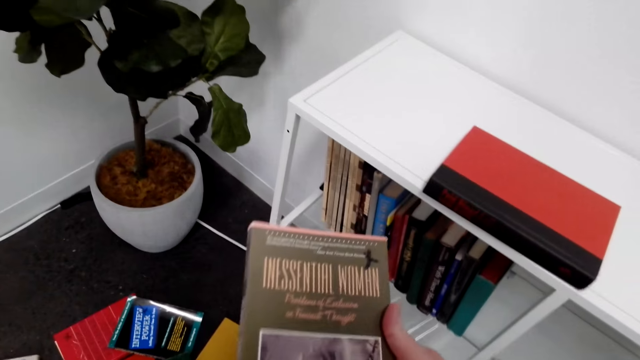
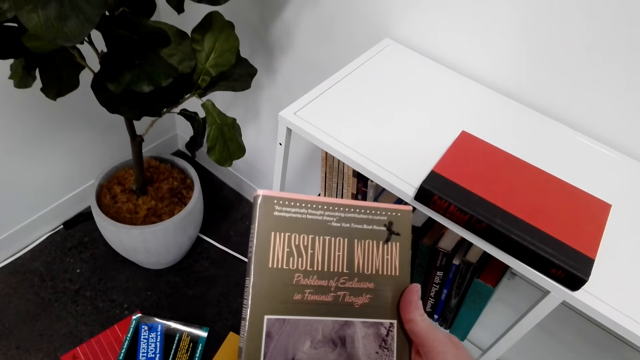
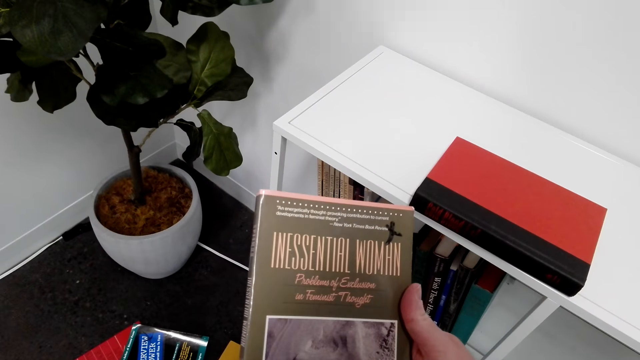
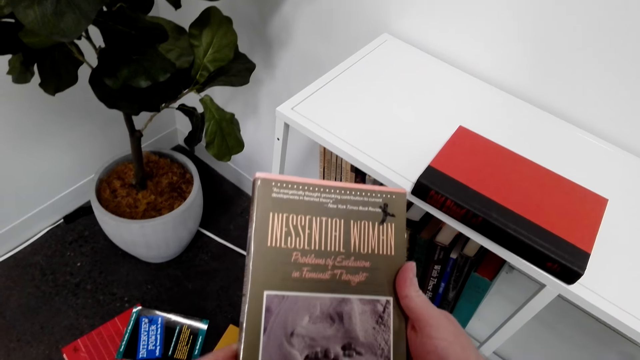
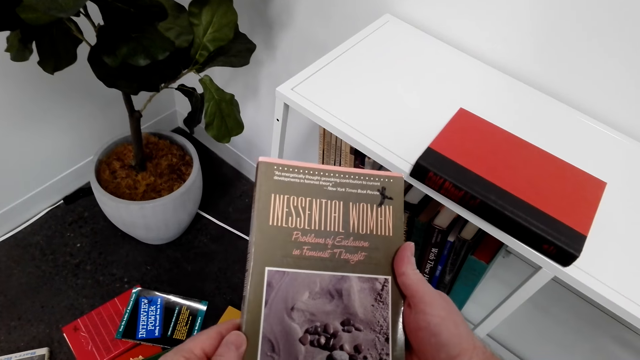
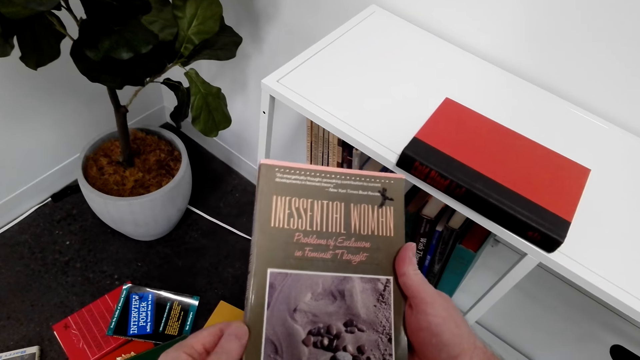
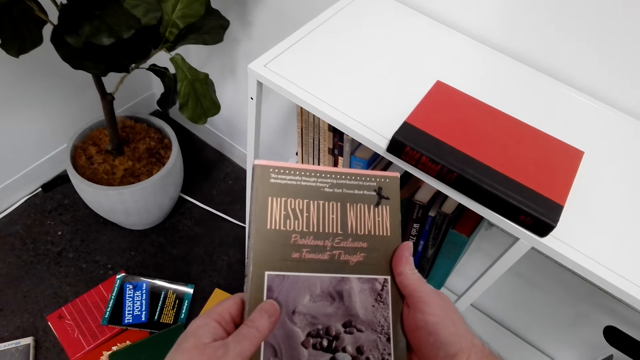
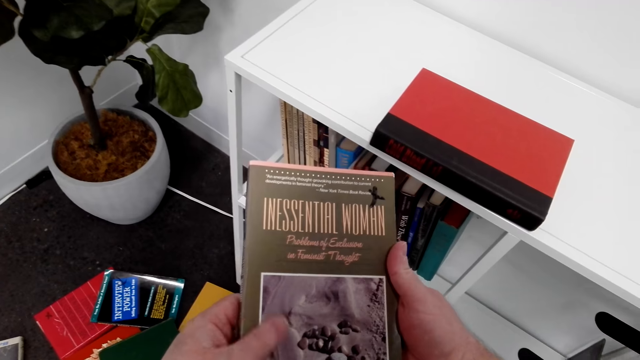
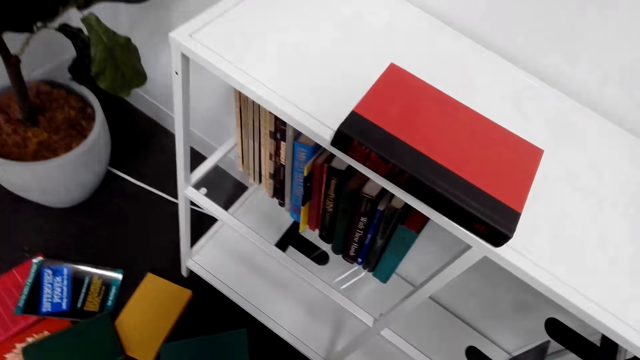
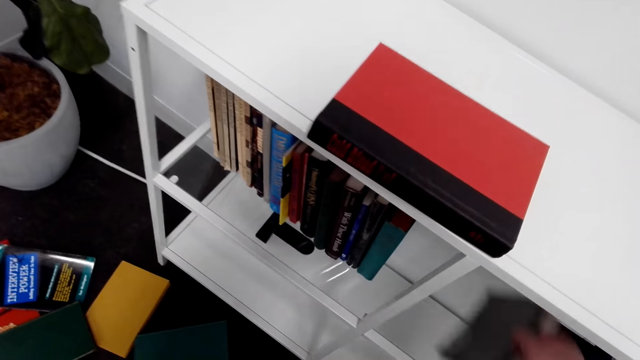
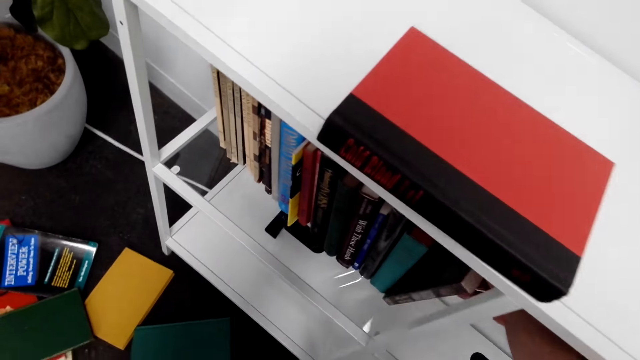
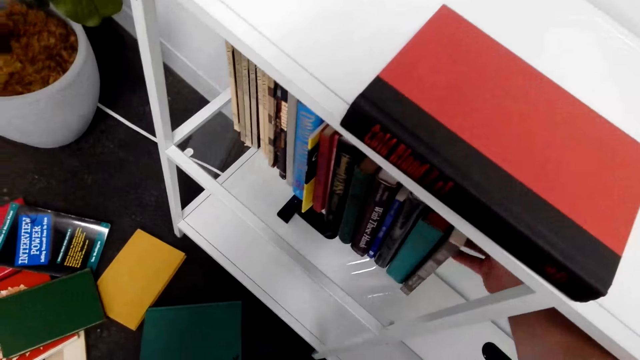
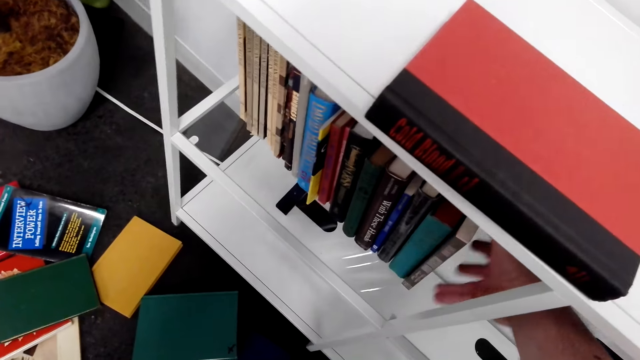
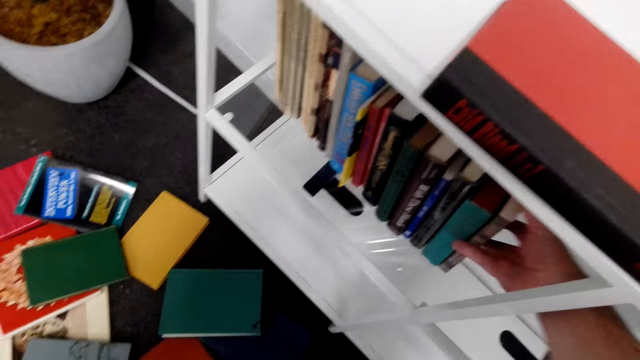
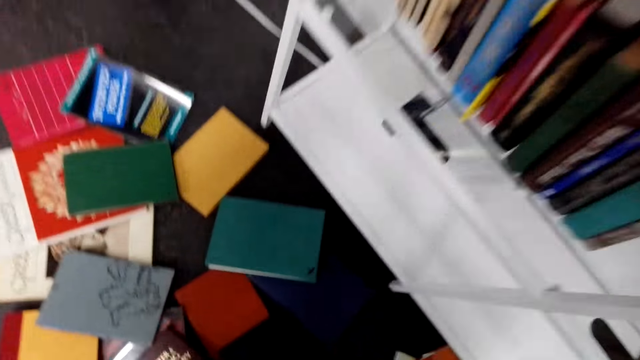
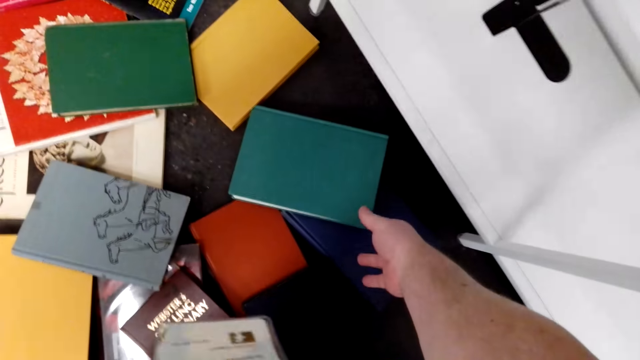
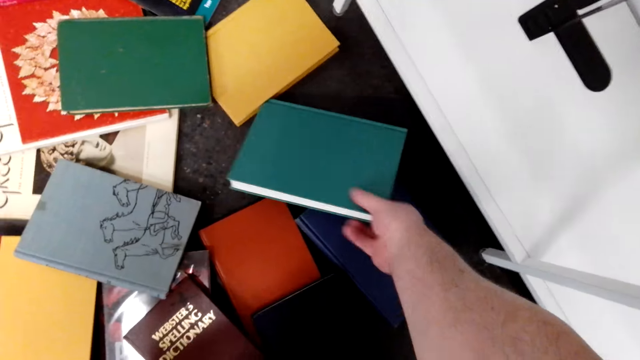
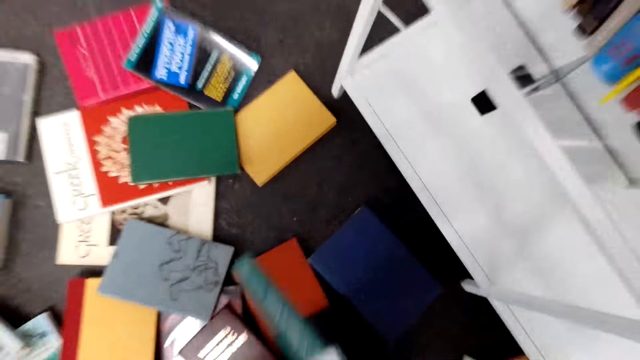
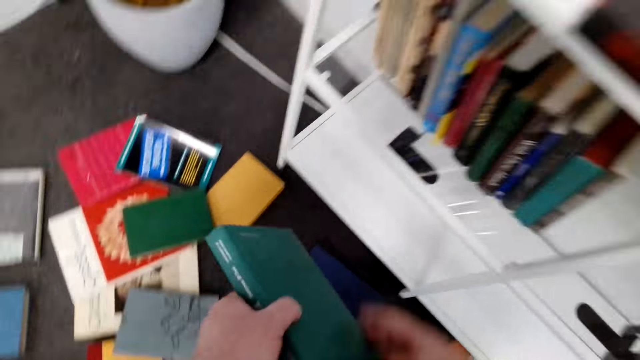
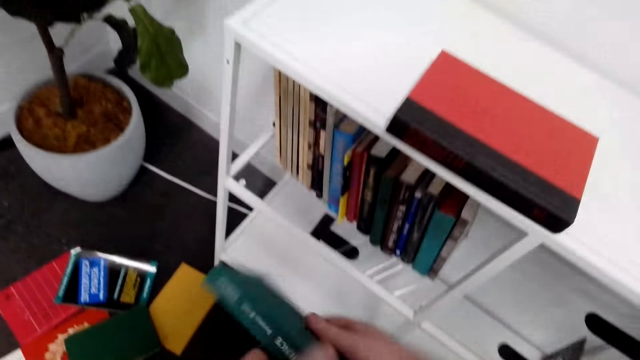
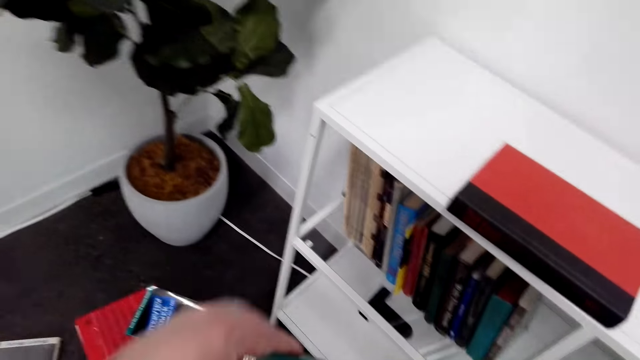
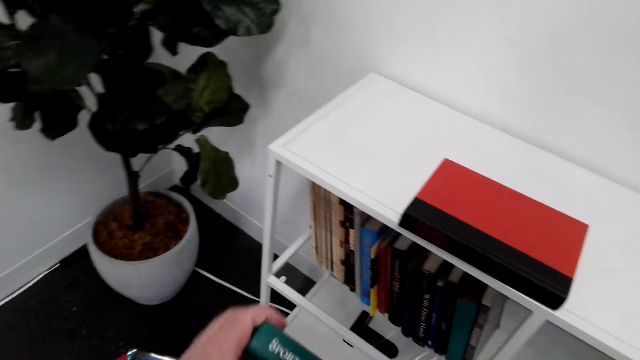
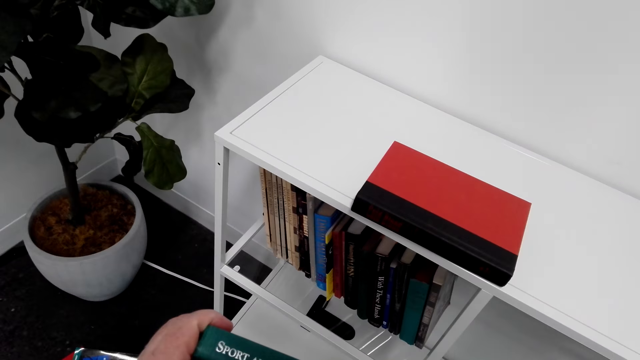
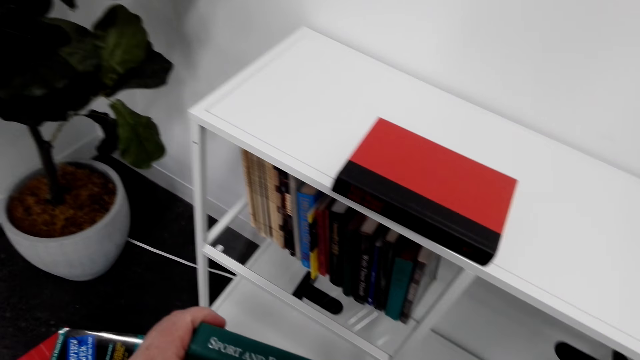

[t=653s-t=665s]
The camera wearer arranges the book on the shelf. They pick the book on the floor.

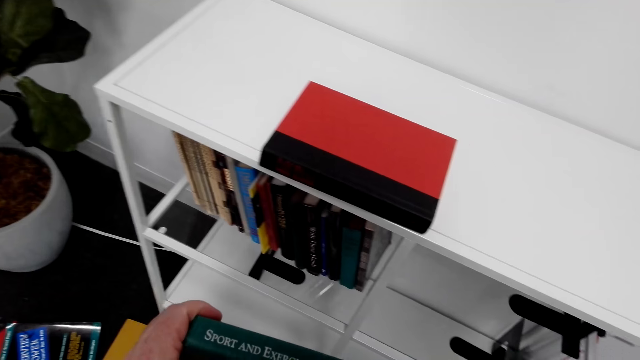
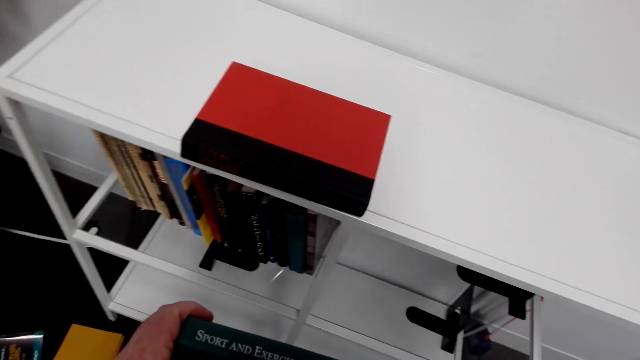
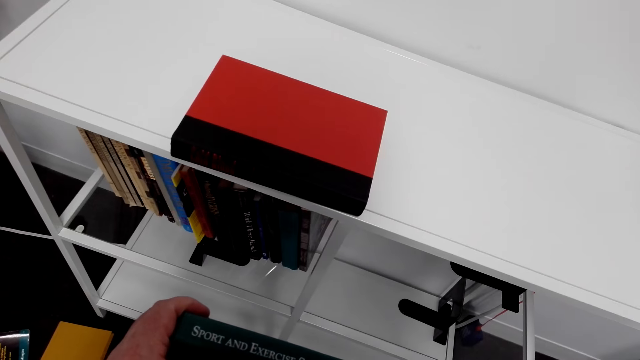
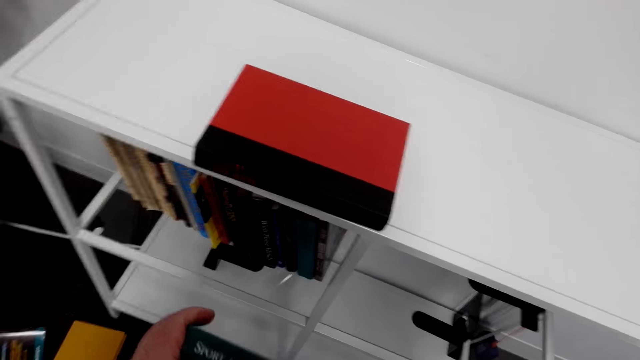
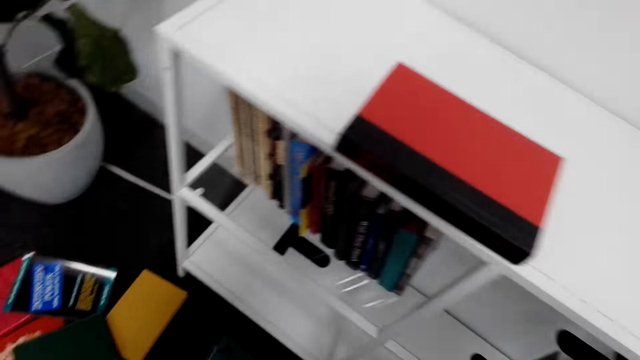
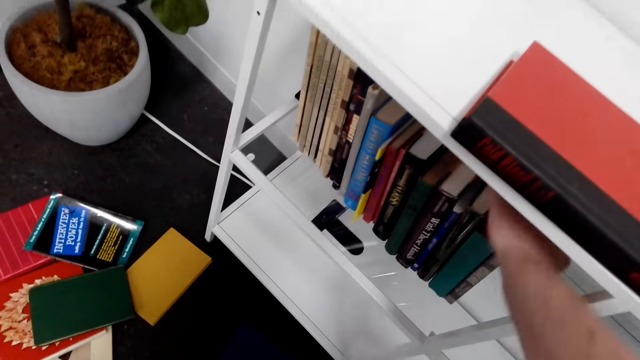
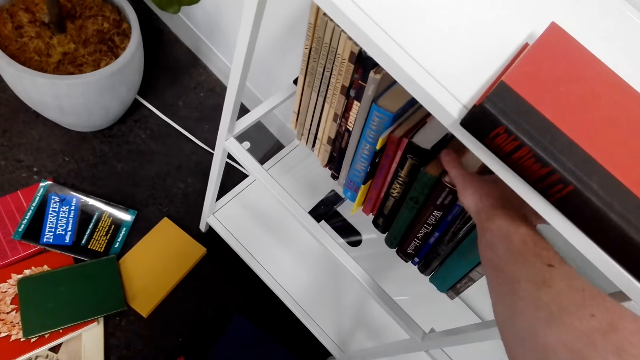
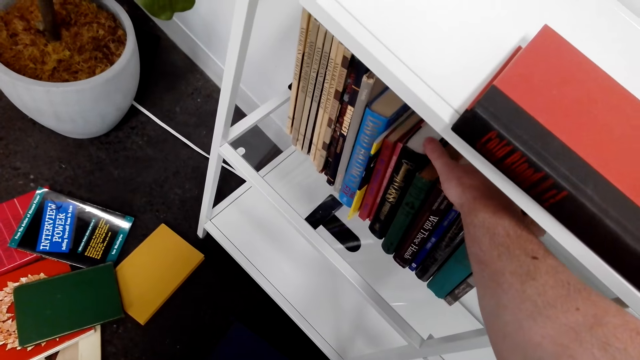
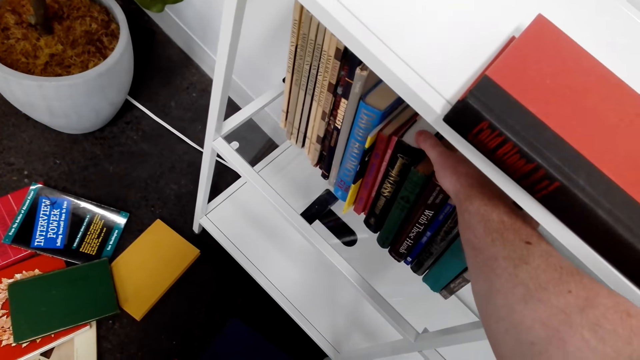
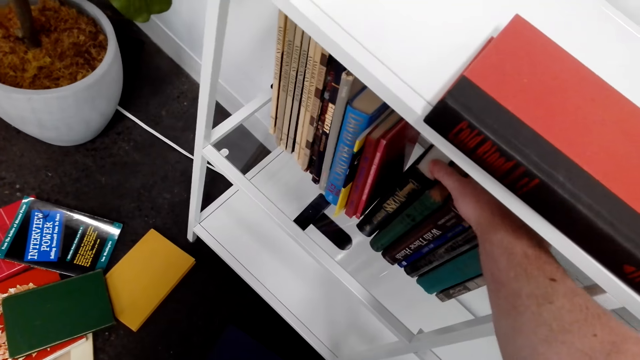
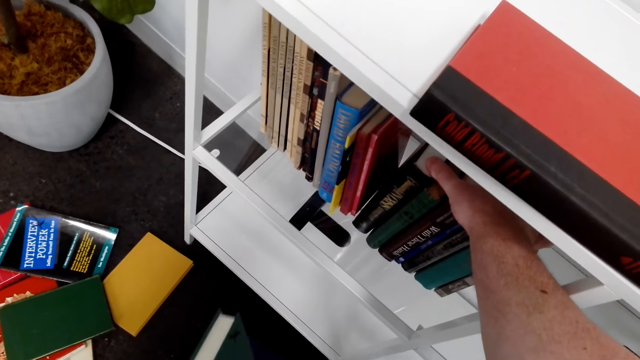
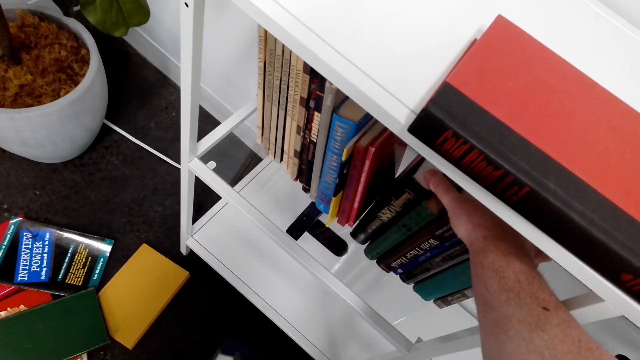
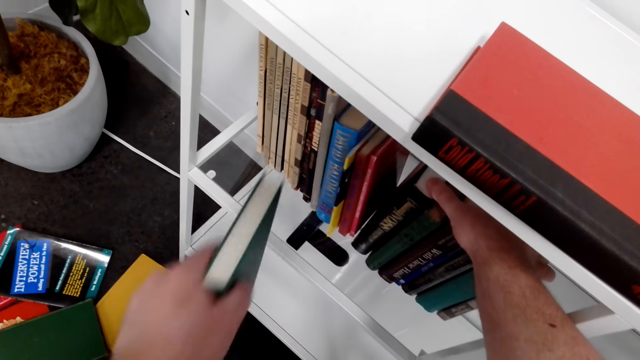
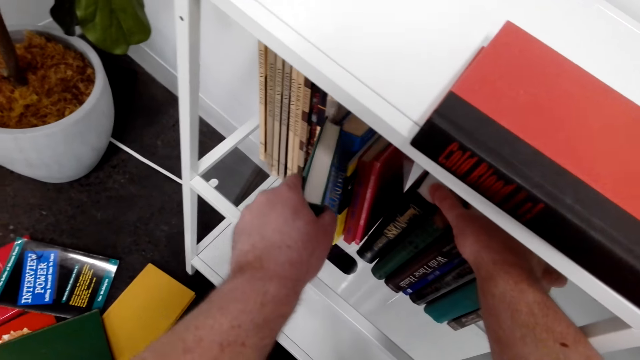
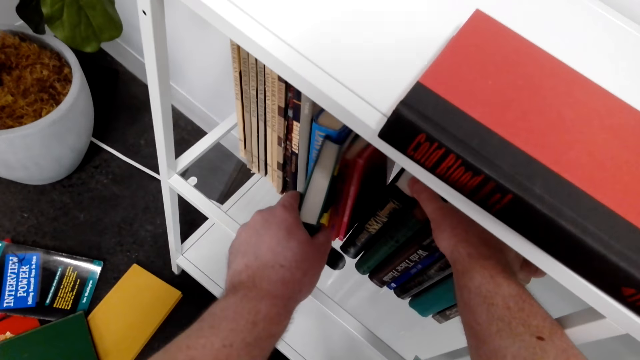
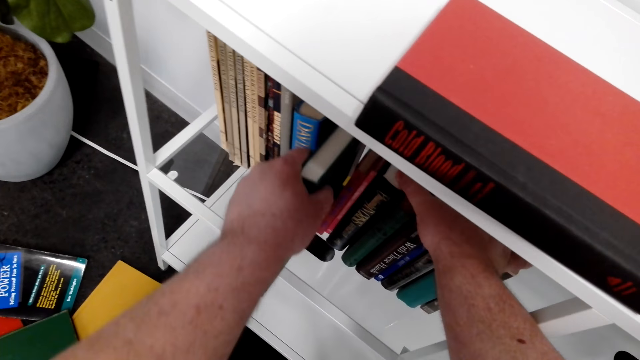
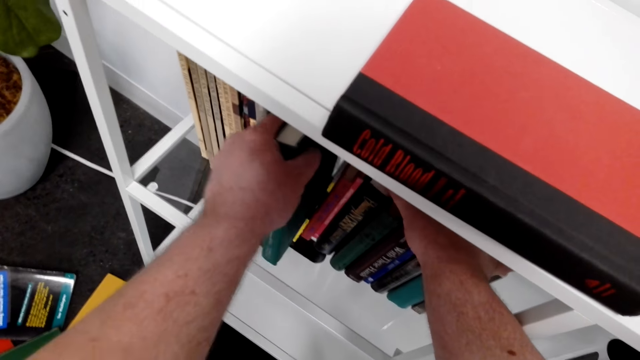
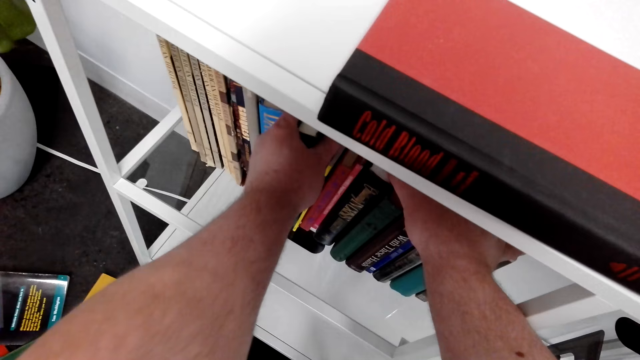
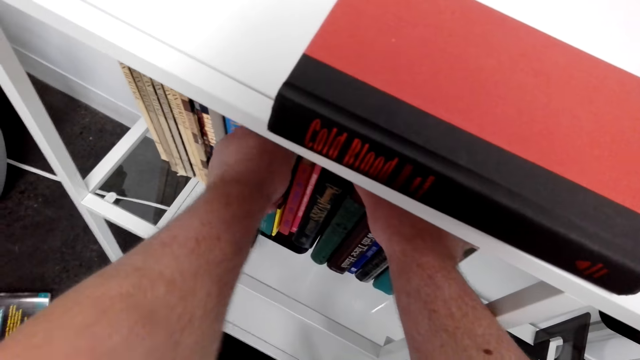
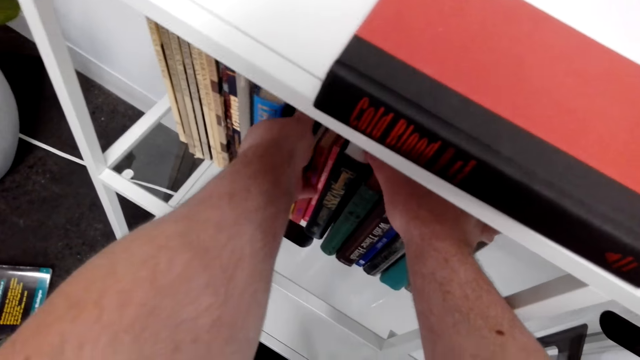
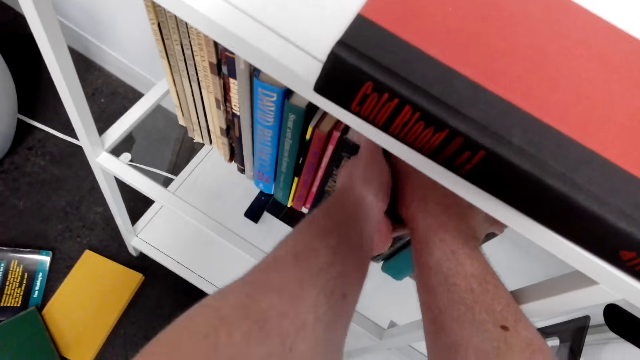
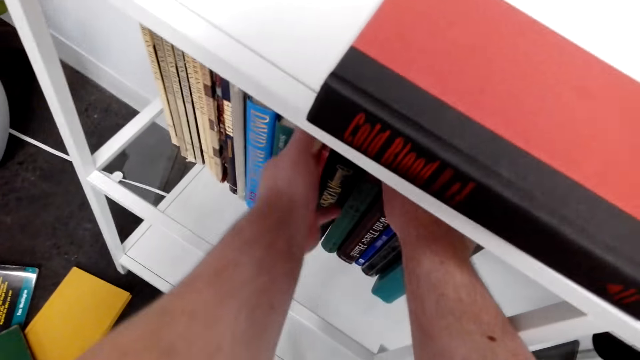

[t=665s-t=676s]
The camera wearer arranges the book on the shelf. They squeeze books from the shelf. They put the book on the shelf.
